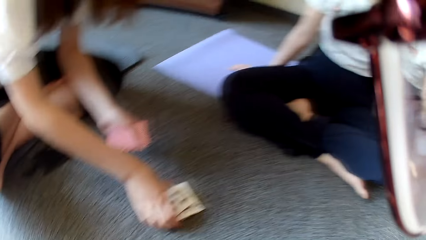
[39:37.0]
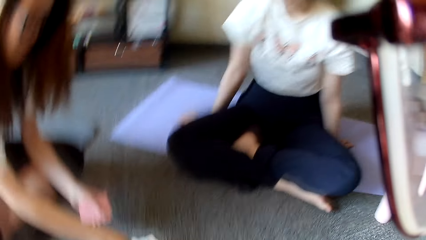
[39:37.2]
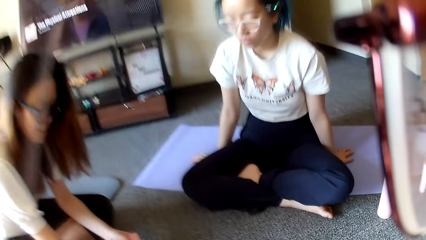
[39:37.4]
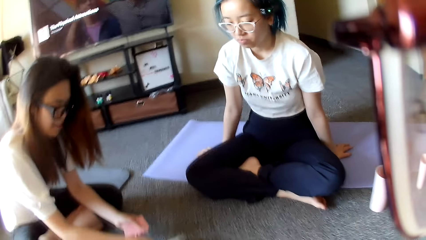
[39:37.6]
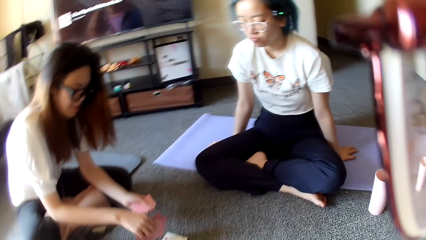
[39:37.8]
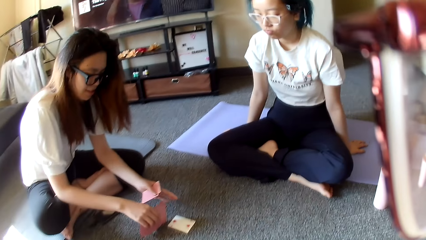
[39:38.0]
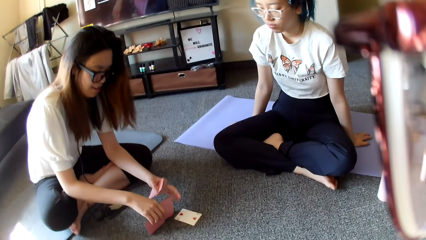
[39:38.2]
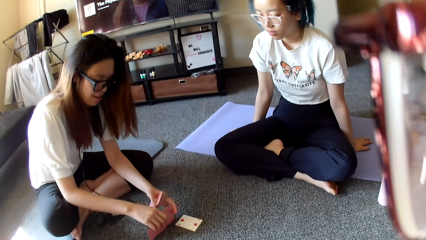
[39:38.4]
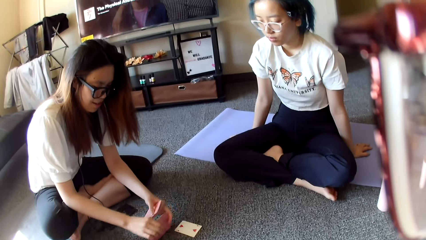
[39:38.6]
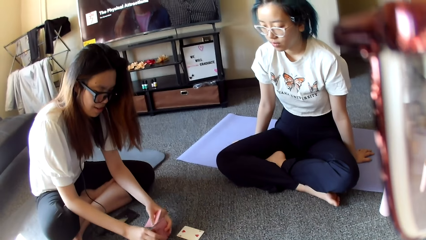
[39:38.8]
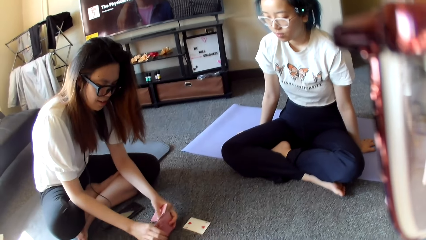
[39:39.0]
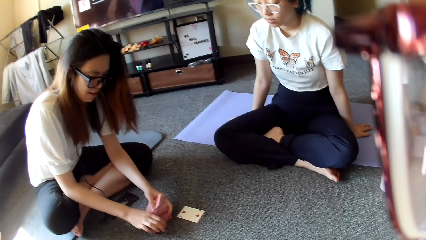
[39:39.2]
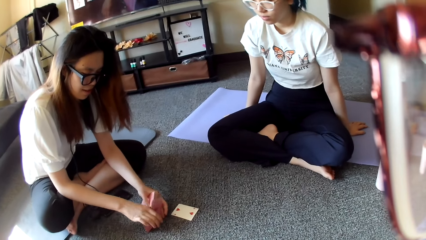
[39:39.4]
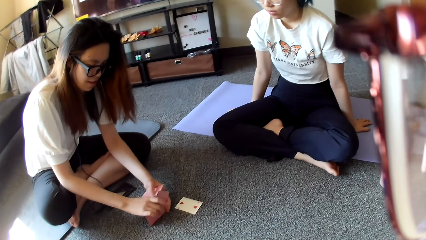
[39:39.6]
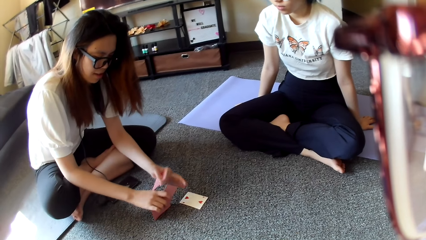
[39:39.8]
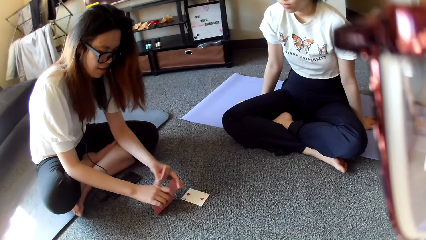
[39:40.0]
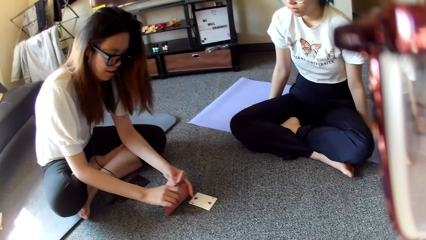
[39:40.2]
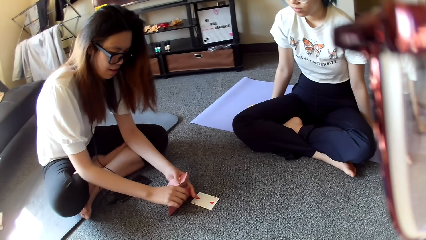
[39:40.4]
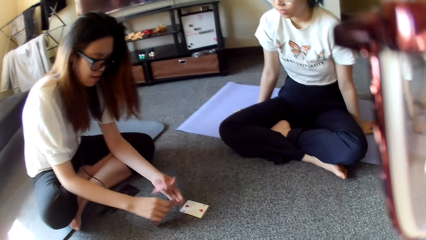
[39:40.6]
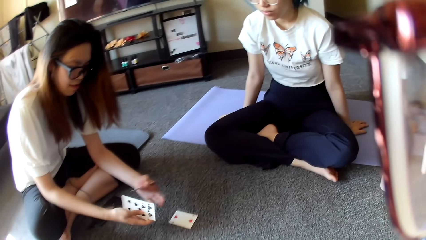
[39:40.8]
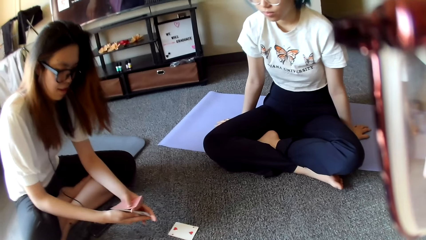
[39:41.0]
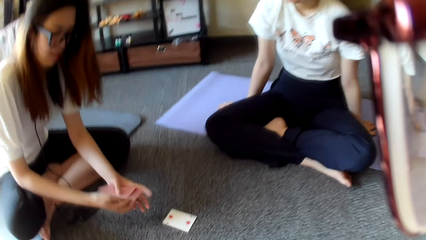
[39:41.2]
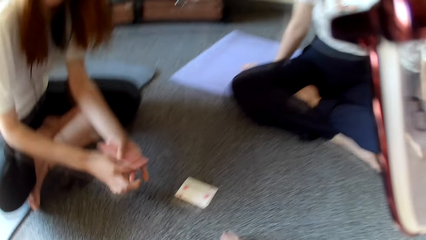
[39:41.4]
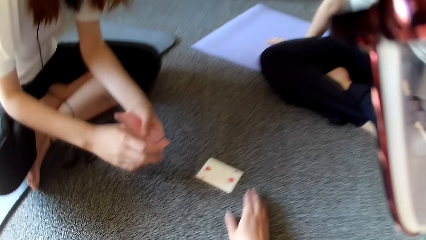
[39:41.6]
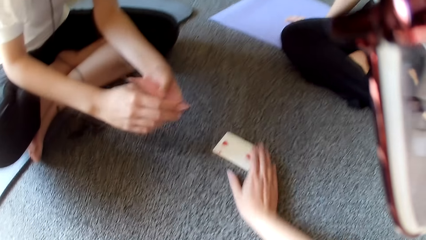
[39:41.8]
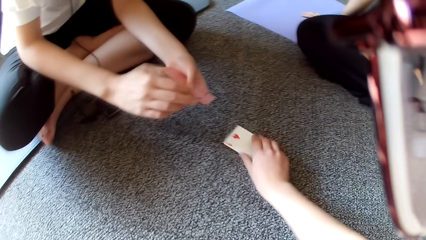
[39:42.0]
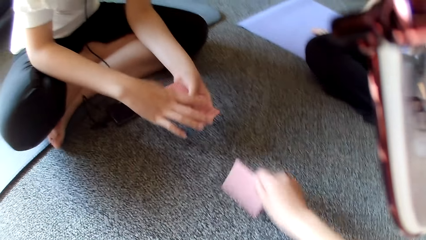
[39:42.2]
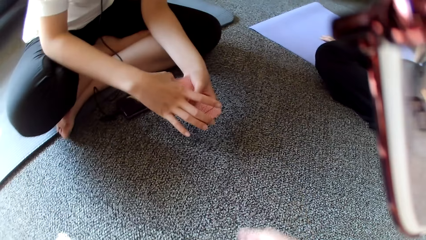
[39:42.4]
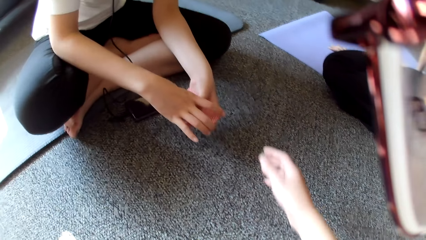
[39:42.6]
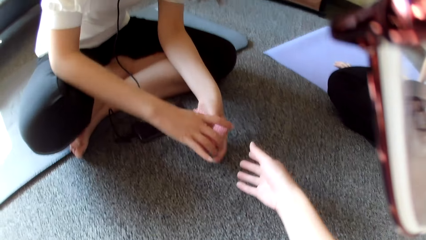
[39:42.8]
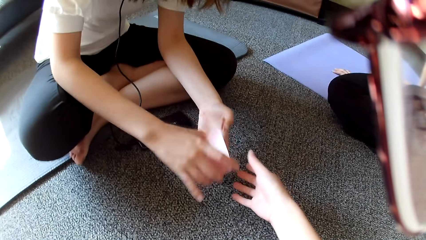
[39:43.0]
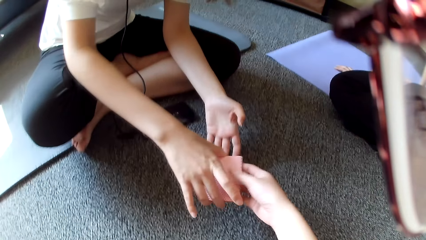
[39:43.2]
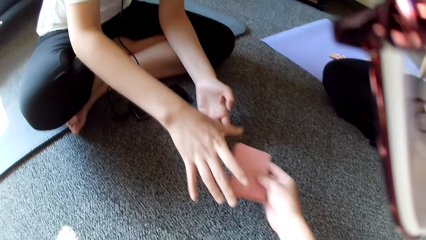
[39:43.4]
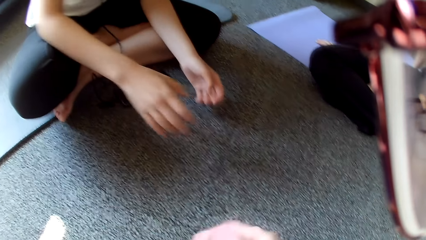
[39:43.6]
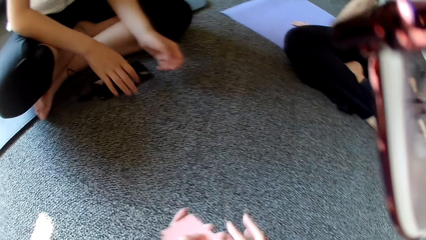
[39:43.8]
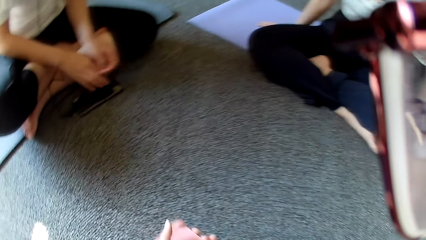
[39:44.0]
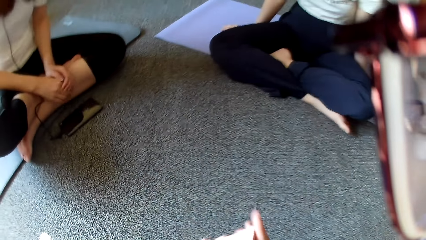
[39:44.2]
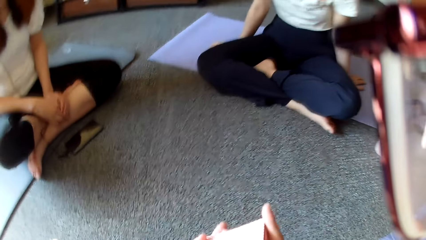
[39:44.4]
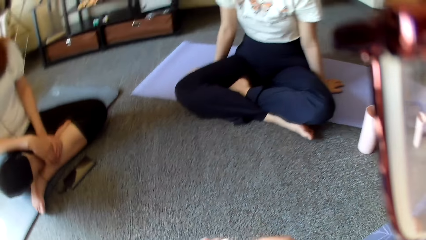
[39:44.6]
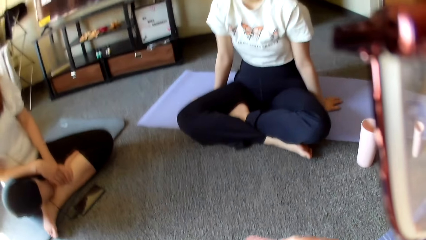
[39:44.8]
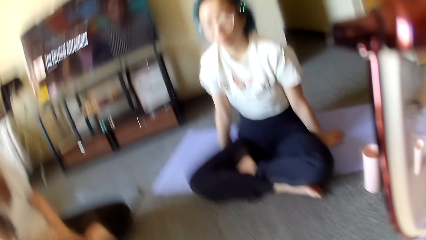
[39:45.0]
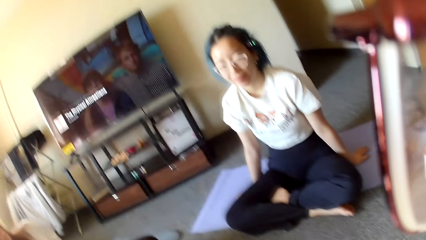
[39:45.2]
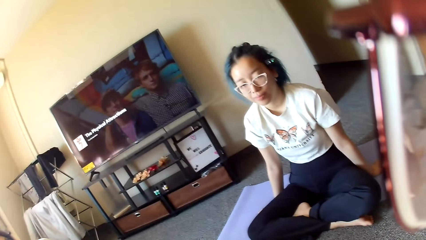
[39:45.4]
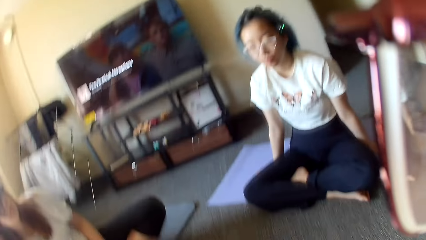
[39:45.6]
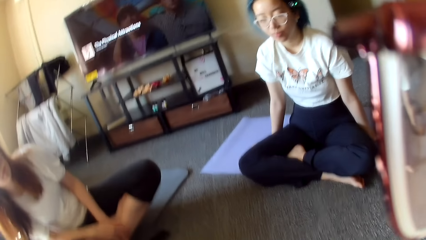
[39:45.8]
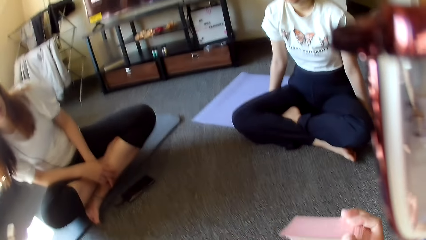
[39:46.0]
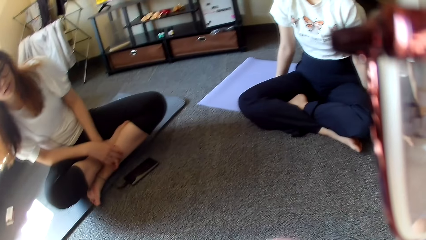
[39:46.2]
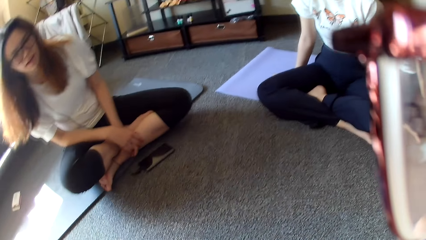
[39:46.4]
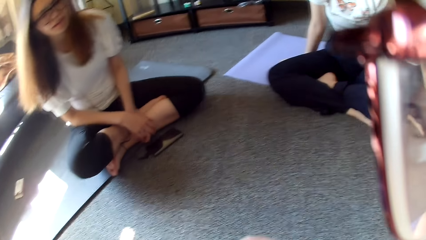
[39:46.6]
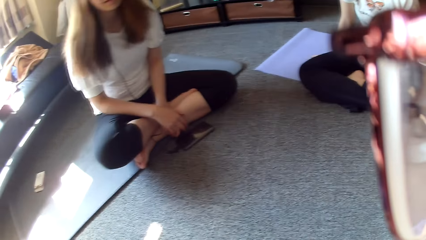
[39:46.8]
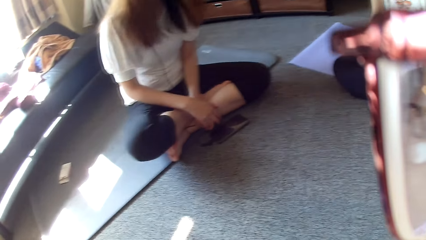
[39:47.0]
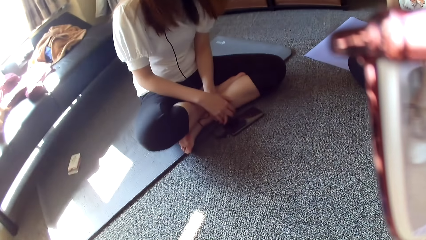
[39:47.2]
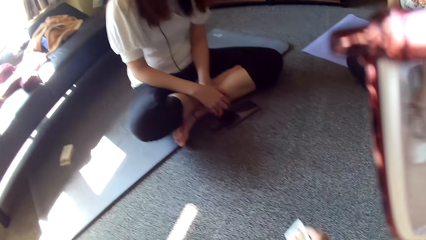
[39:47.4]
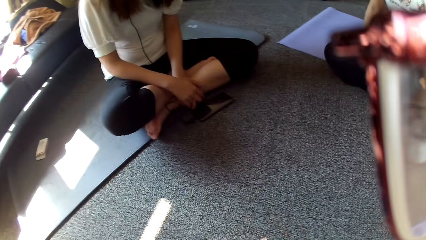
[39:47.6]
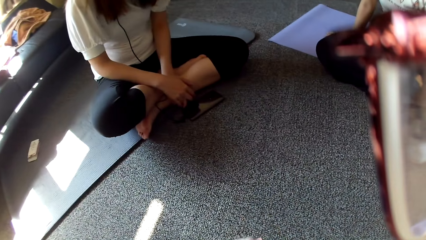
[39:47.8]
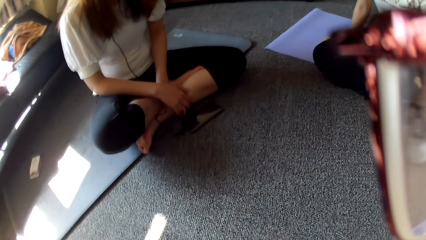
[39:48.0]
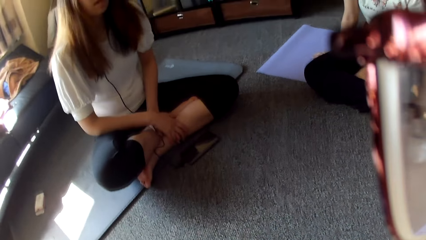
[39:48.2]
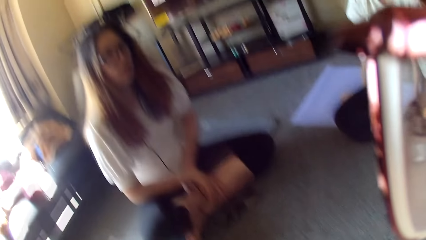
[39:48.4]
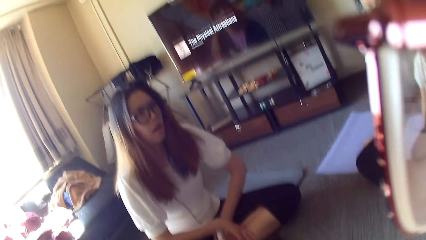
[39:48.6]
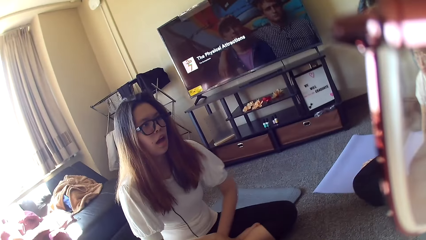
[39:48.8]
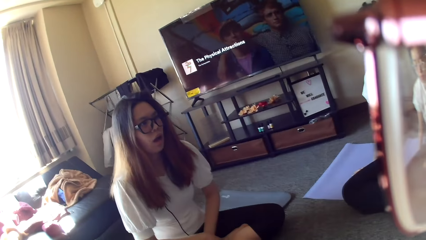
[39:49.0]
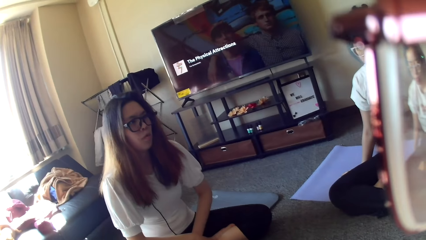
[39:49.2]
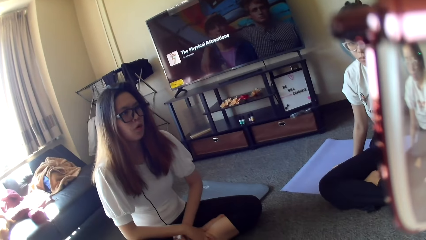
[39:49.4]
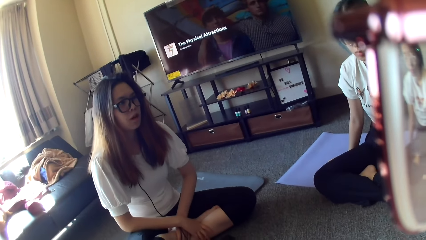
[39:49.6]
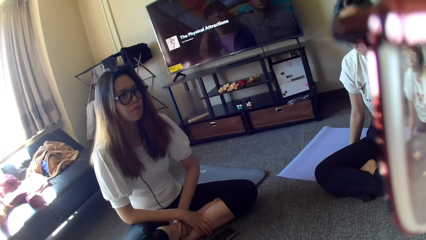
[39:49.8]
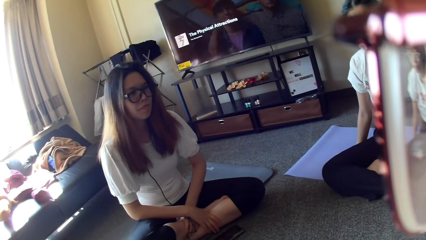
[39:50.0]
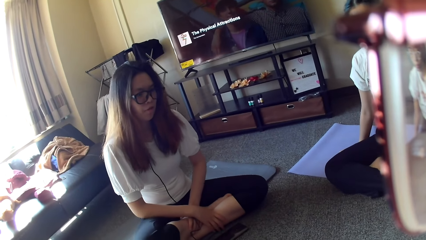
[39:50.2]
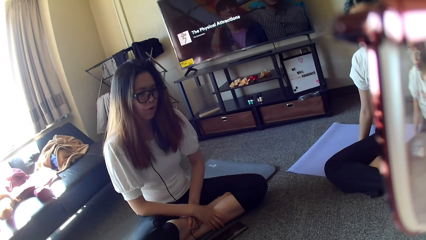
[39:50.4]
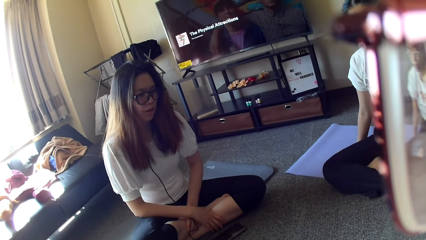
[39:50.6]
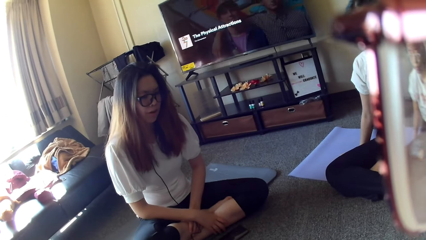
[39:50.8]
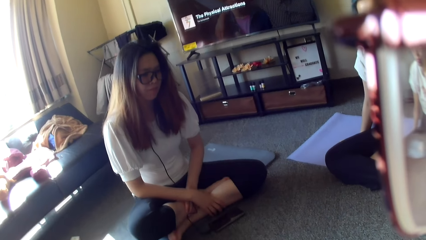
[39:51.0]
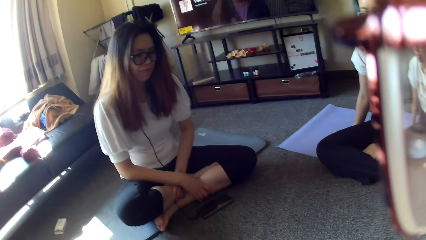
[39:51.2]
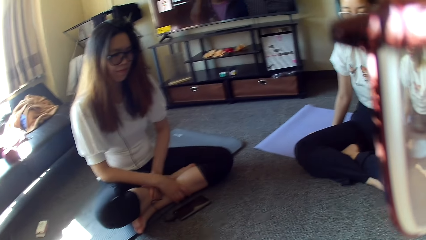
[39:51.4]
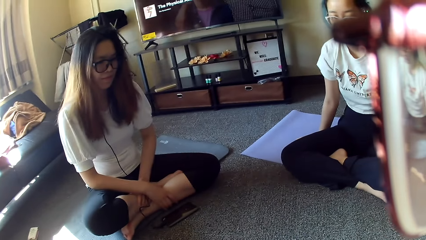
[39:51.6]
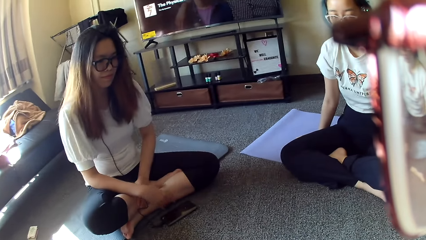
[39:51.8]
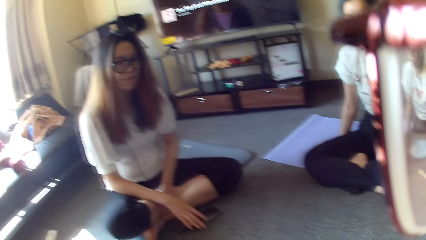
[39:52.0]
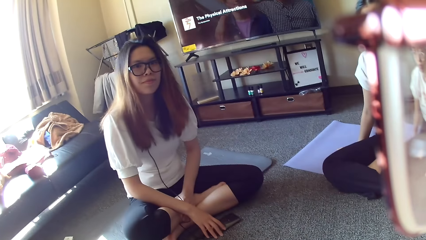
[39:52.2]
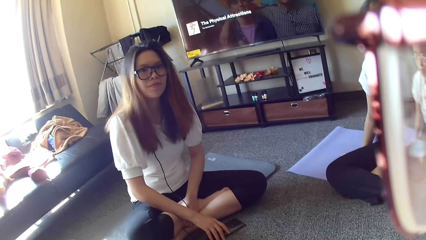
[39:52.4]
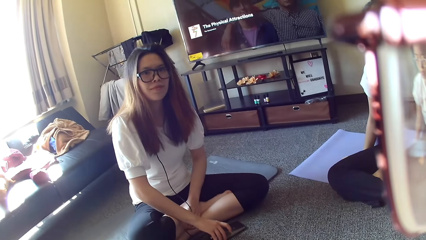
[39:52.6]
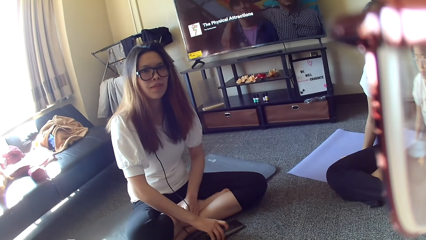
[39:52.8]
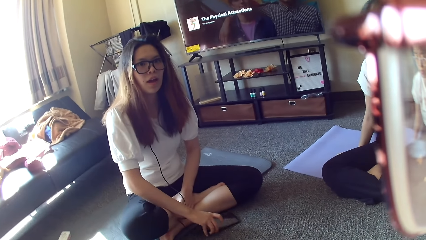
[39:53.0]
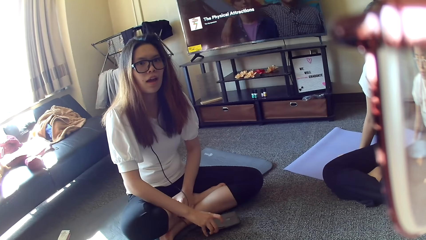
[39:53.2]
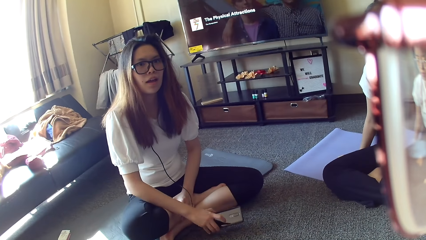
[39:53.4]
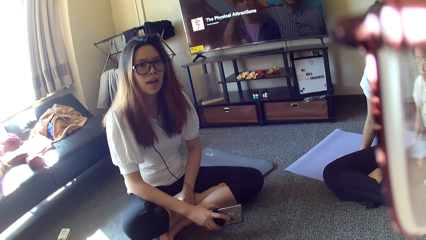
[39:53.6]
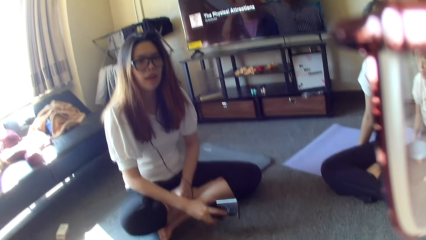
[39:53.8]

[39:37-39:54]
A woman holds the cards and taps on the floor. She picks up the cards. The camera wearer looks around. The woman picks a card on the floor. The camera wearer picks a card on the floor. The woman gives cards to the camera wearer. The camera wearer shuffles the cards. The woman swings. The camera wearer looks around.
